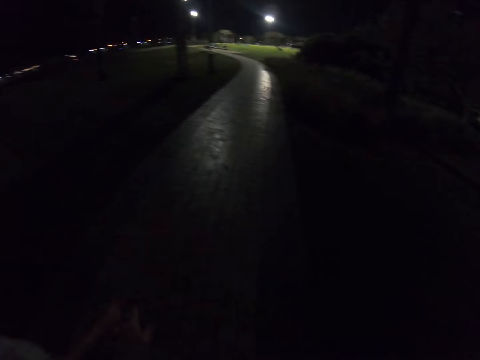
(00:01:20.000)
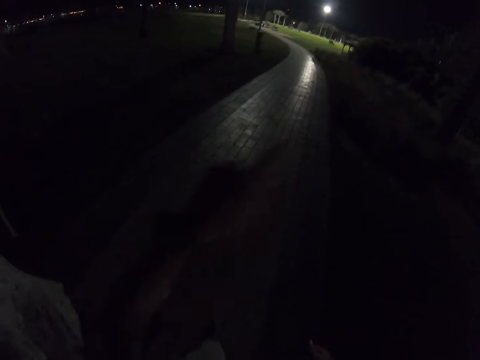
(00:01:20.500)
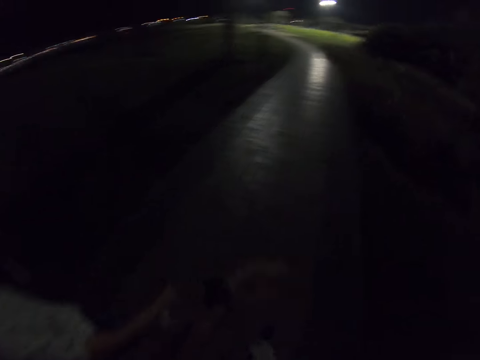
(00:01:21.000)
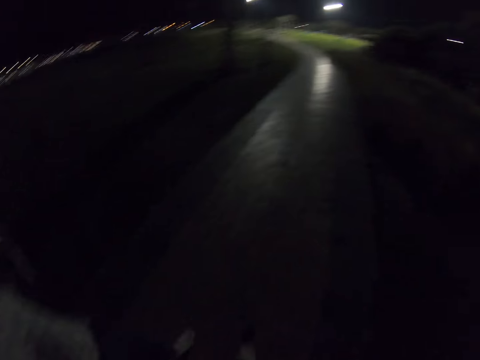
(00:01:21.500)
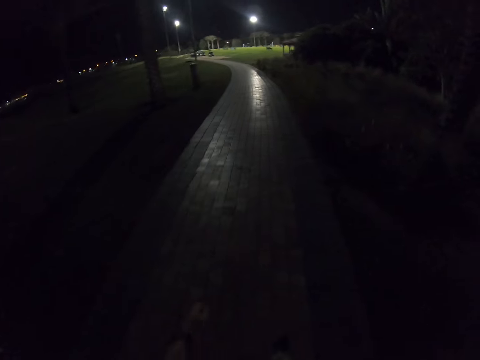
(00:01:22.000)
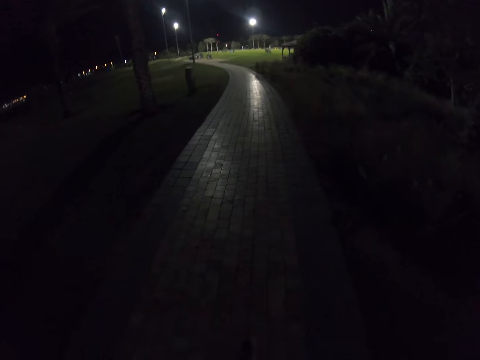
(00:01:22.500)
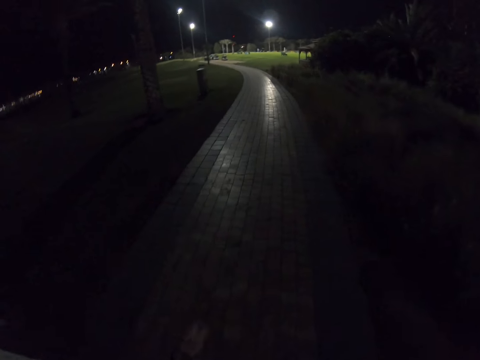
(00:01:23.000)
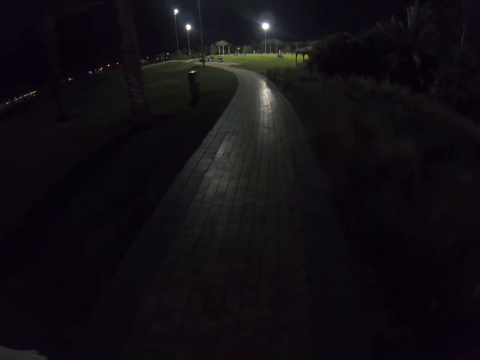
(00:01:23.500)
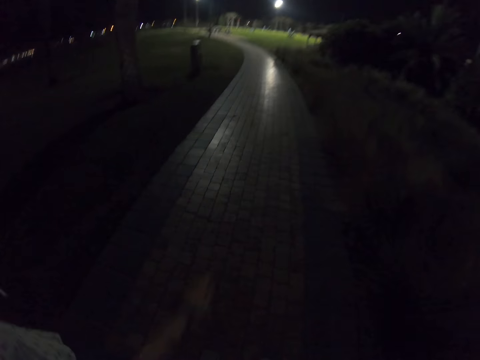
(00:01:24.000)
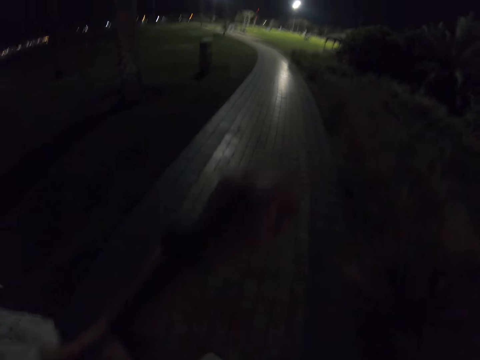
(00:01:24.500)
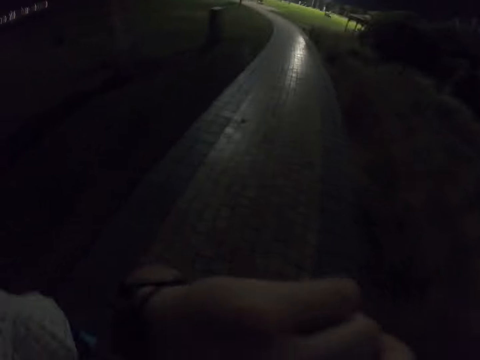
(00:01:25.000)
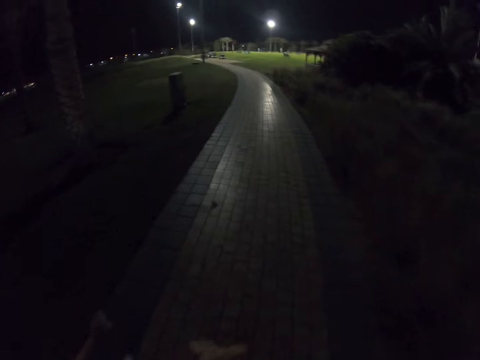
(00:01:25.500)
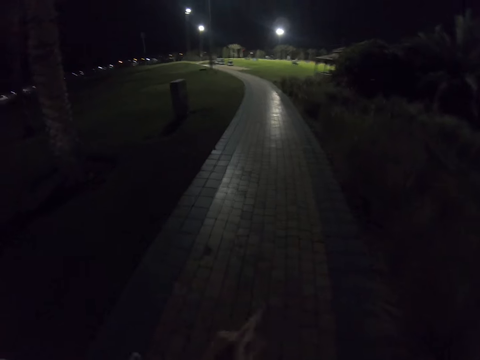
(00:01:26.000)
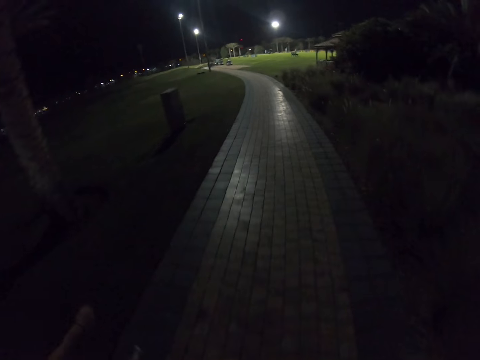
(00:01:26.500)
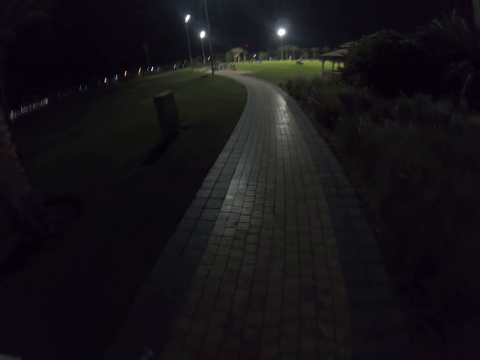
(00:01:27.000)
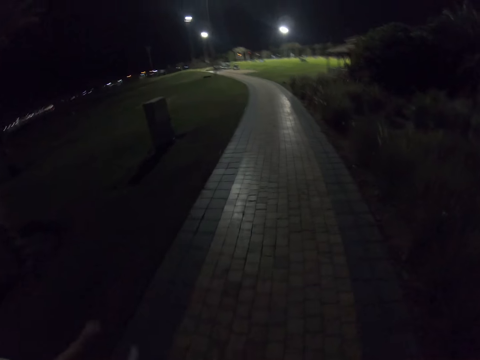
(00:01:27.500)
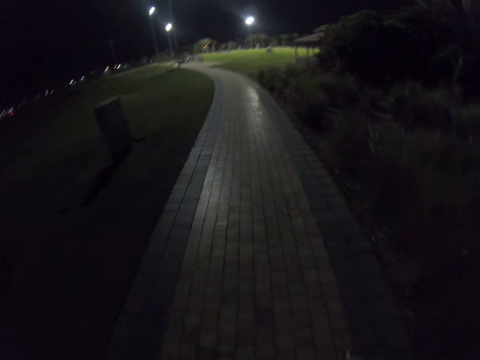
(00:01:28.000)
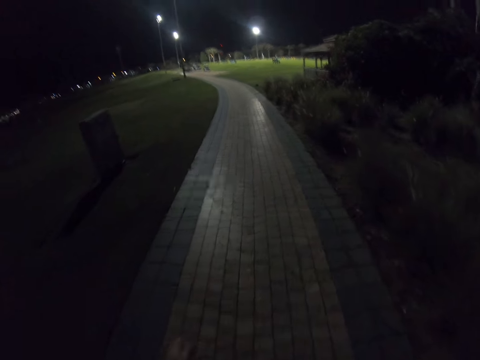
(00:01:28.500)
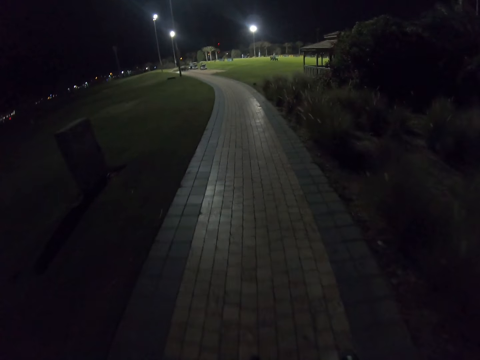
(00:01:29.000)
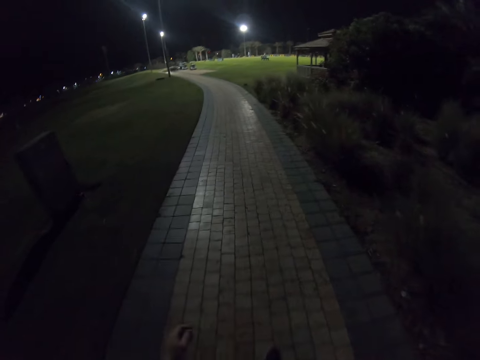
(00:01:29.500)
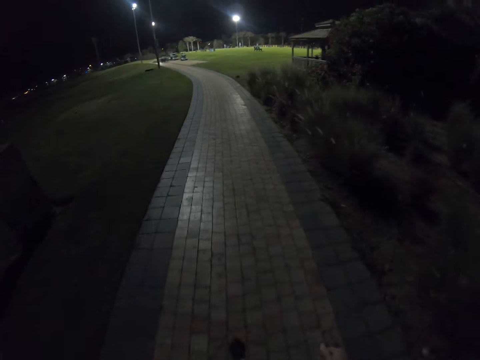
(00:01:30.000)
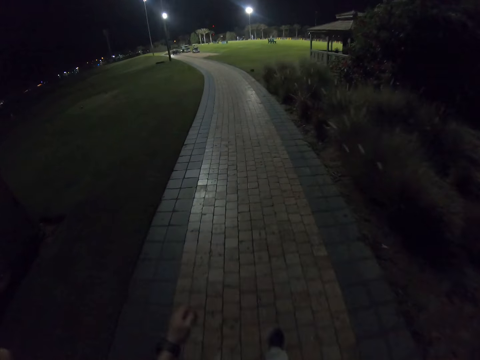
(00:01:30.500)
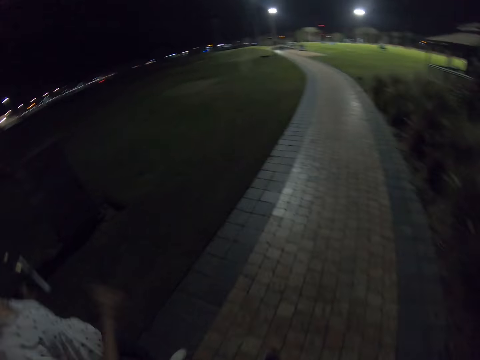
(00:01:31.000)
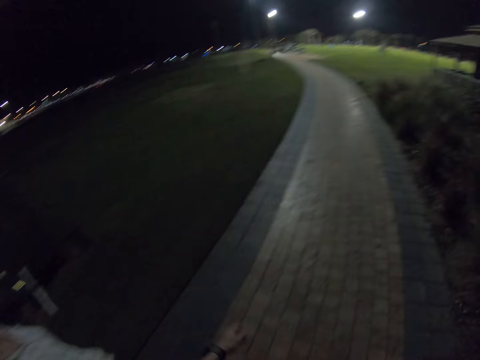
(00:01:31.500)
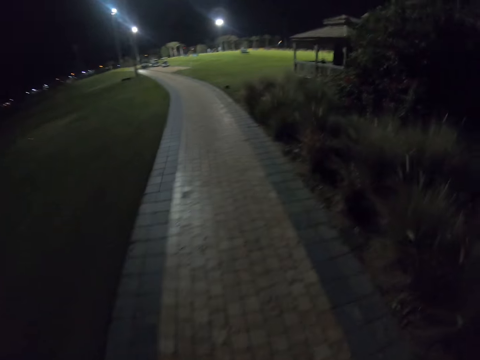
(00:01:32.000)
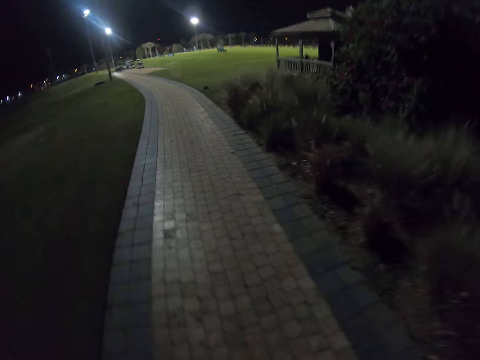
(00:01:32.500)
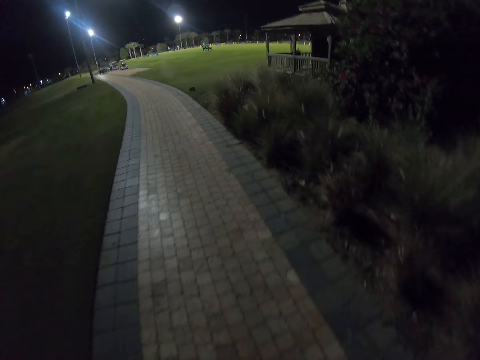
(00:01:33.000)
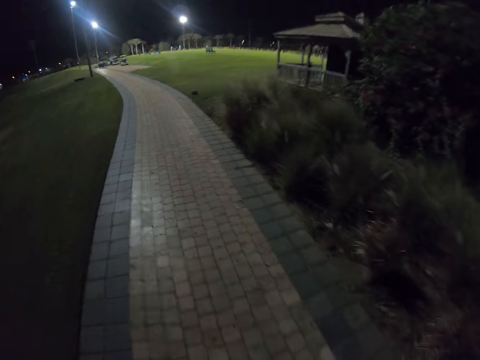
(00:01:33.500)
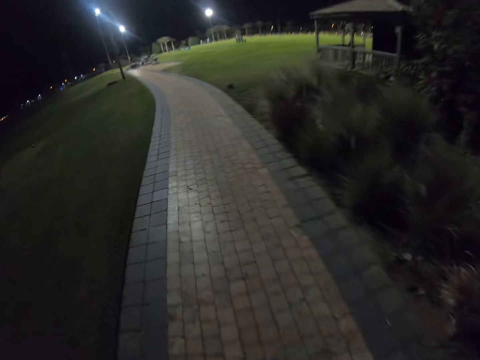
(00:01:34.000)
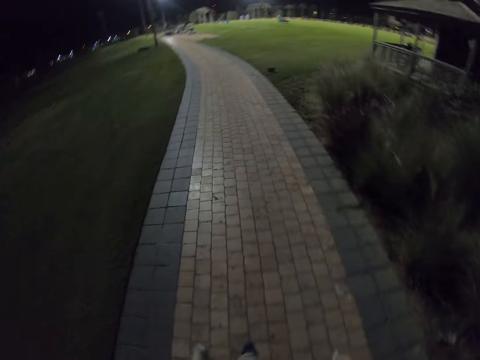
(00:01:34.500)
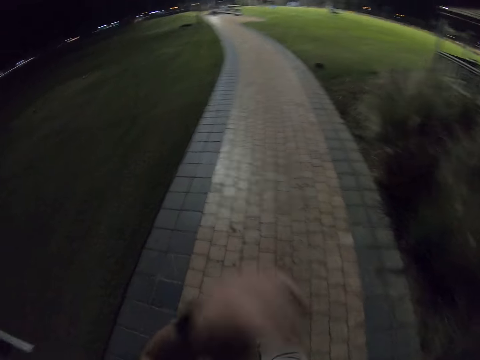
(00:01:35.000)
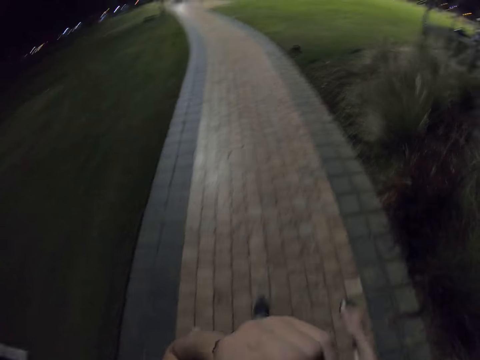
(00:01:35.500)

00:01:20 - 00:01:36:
The camera wearer walks along the road. A man holds something and walks beside the camera wearer. The camera wearer walks along the road.

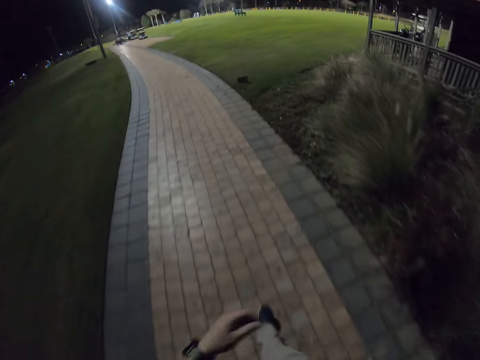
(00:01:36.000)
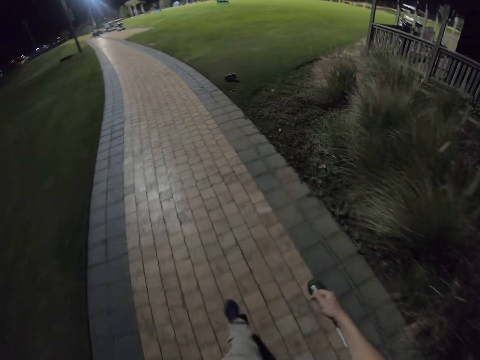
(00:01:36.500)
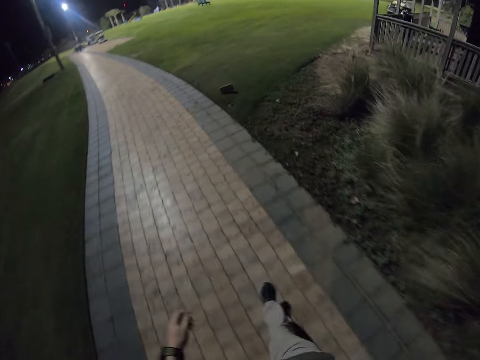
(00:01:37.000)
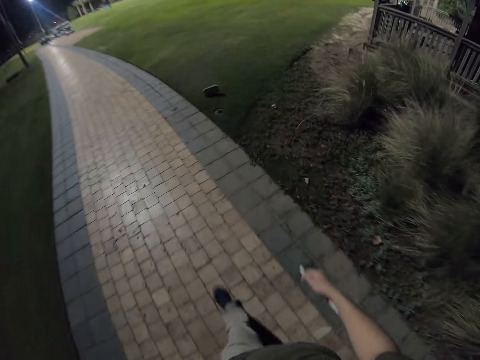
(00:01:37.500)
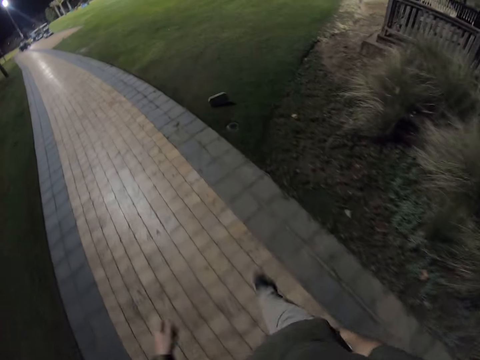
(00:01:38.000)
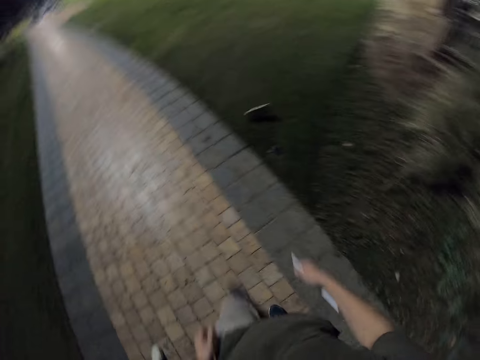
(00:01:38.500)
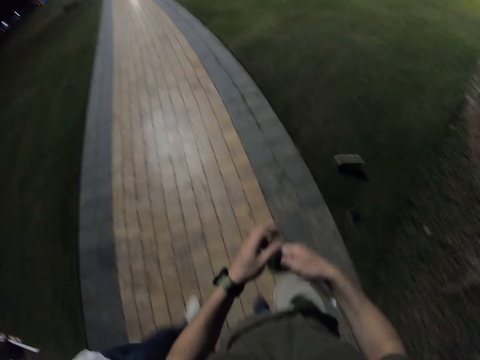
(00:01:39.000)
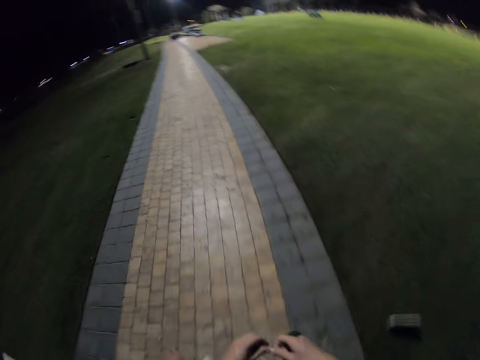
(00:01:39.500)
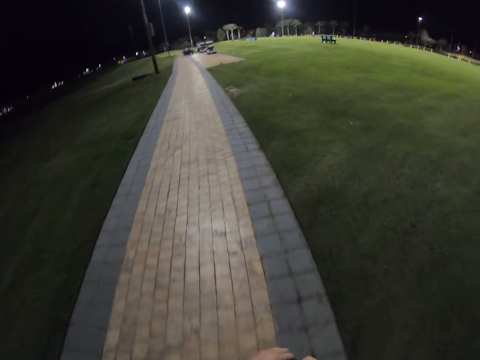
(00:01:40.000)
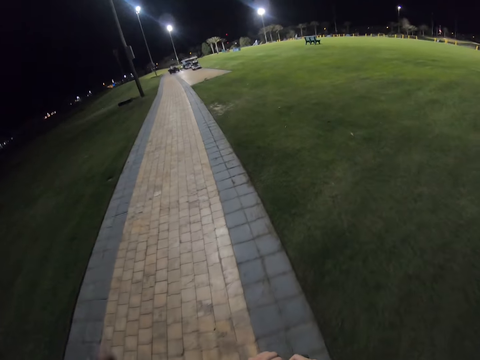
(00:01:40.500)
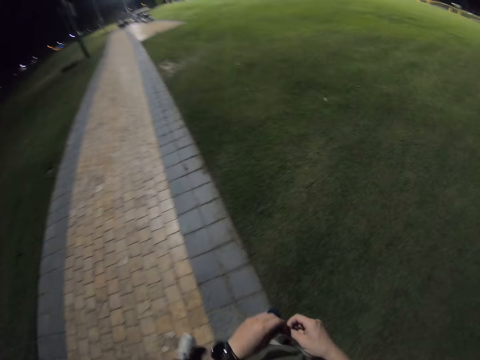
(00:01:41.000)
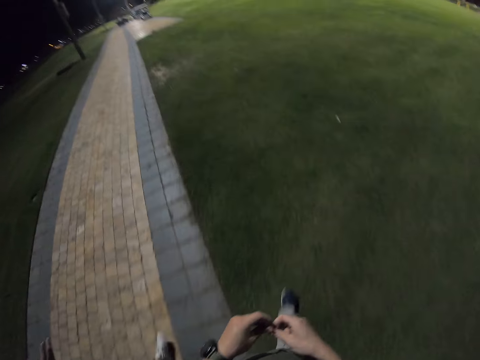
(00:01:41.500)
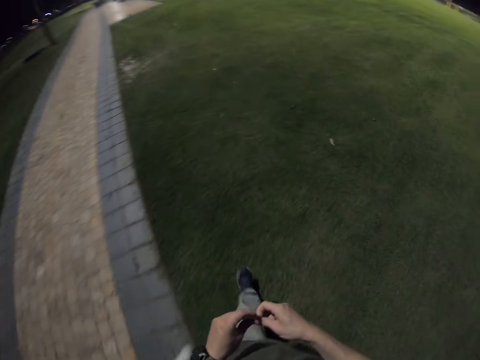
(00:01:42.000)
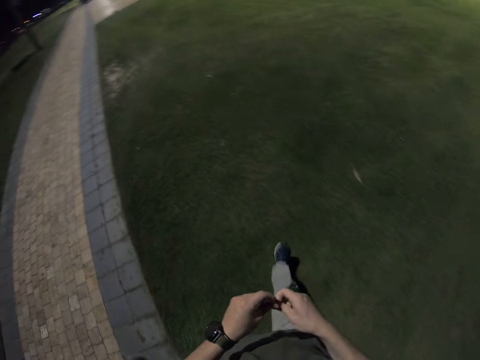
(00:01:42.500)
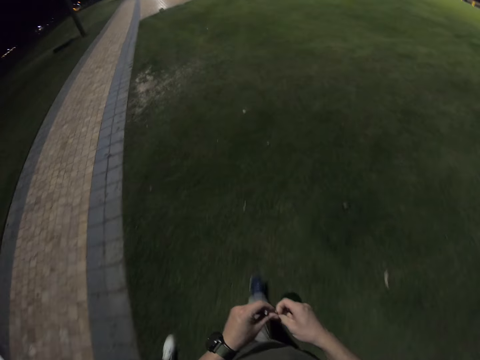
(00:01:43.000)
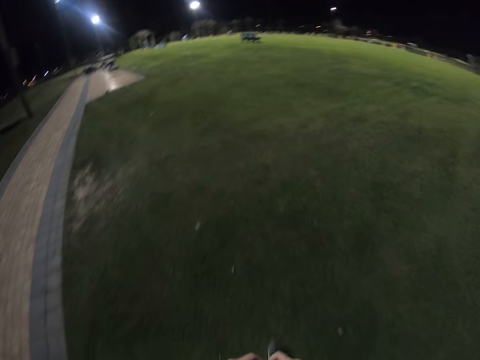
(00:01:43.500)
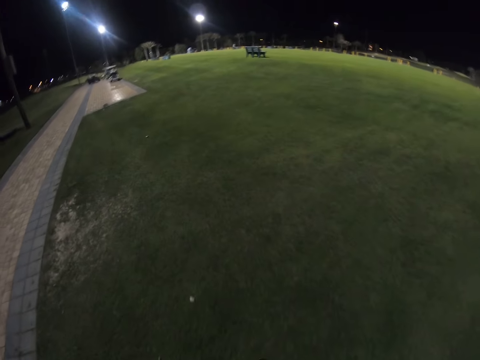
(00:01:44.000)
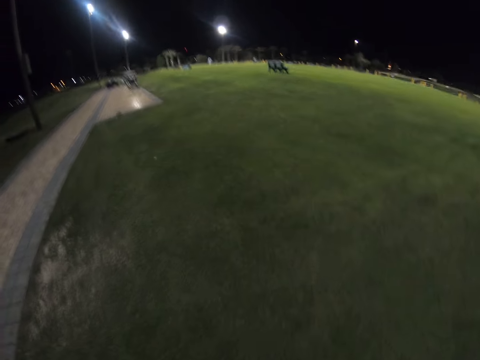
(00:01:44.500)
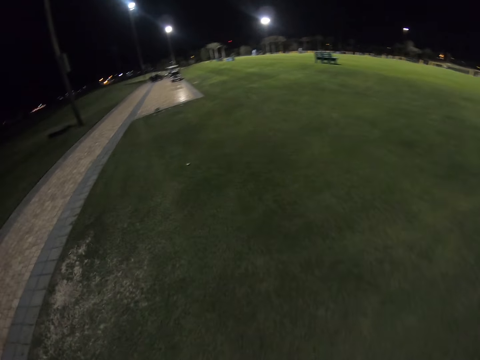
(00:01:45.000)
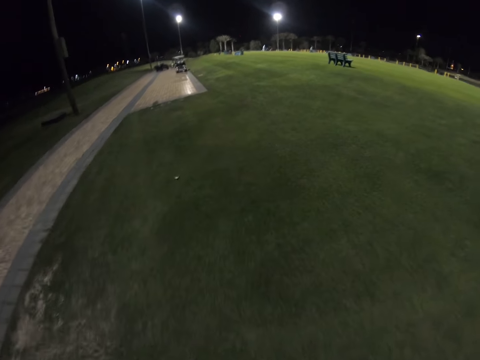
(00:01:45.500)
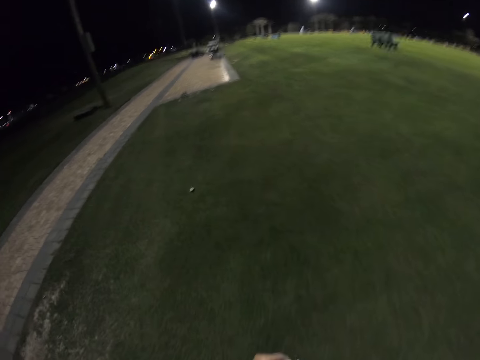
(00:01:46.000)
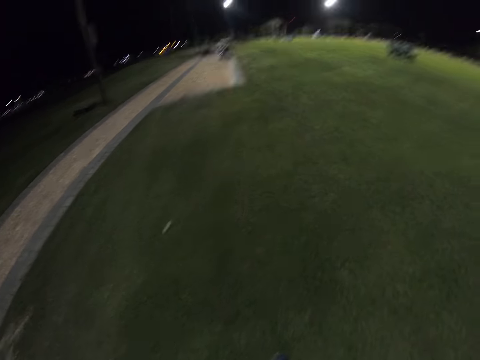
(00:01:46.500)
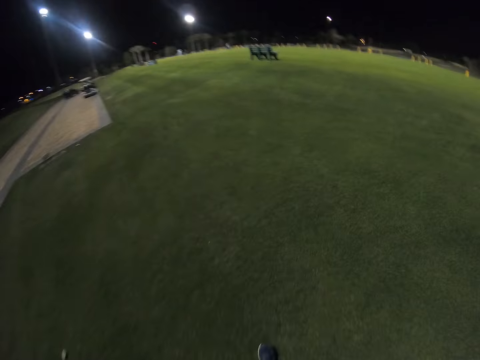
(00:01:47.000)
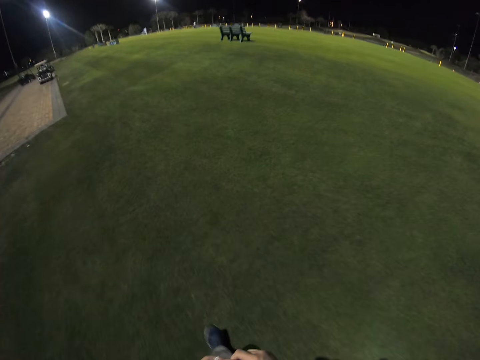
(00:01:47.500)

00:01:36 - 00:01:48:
The camera wearer holds something. They walk along the road and hold something. They walk in the field, step on the grass and walk on the grass.
